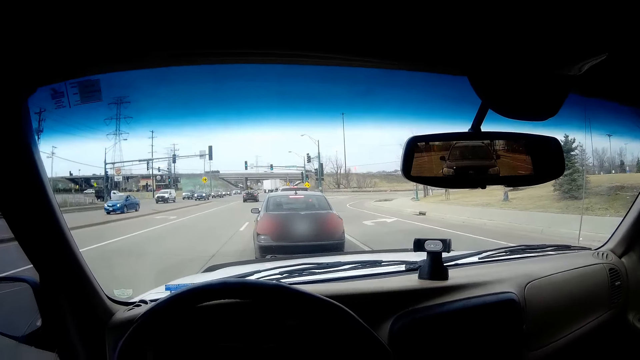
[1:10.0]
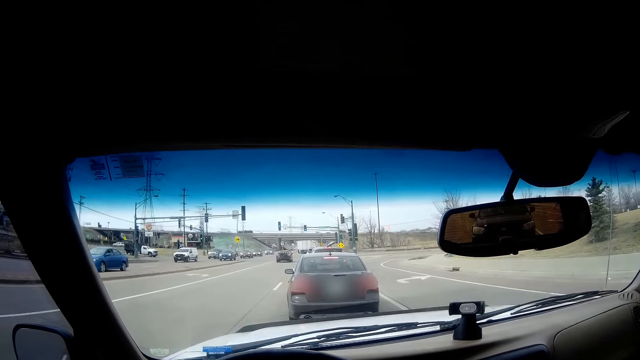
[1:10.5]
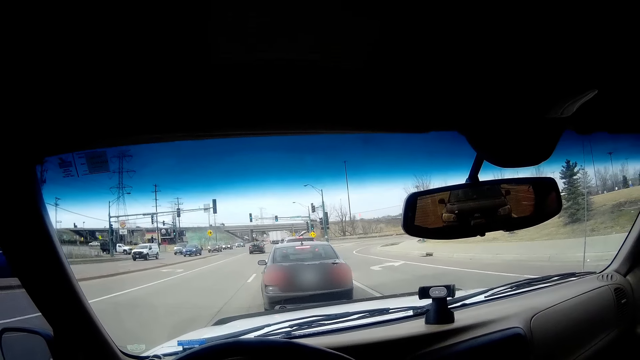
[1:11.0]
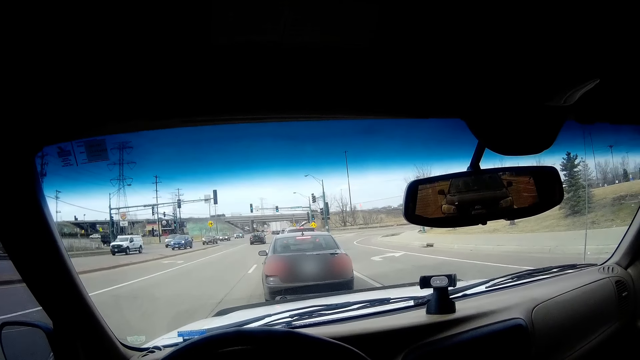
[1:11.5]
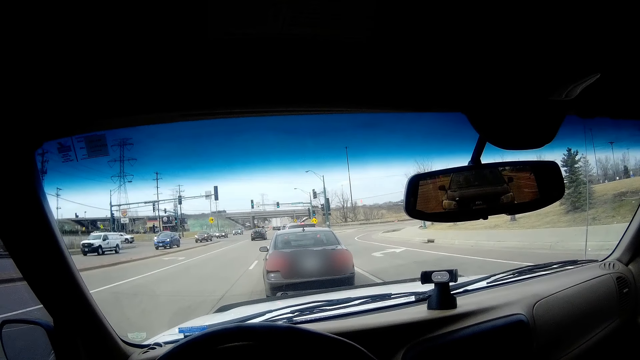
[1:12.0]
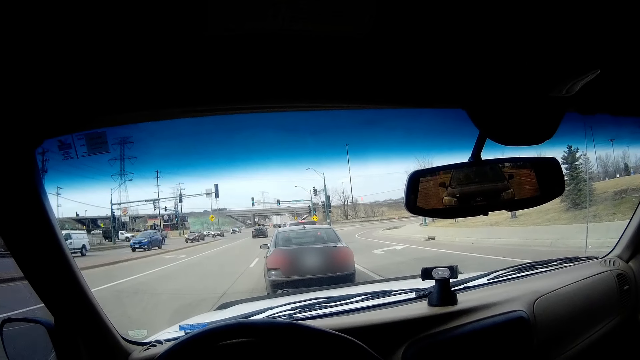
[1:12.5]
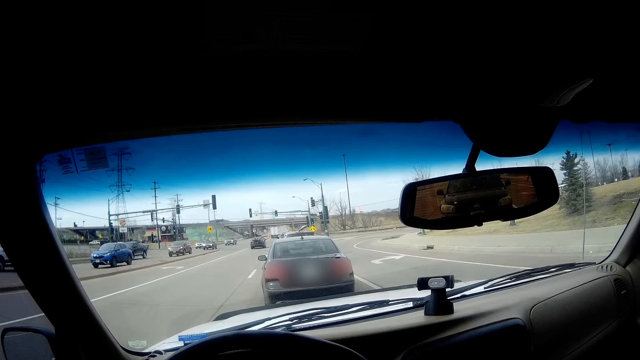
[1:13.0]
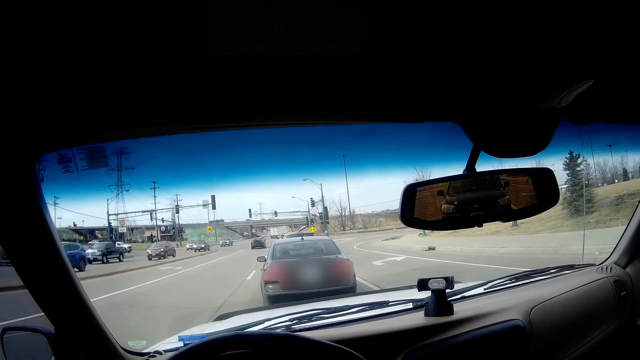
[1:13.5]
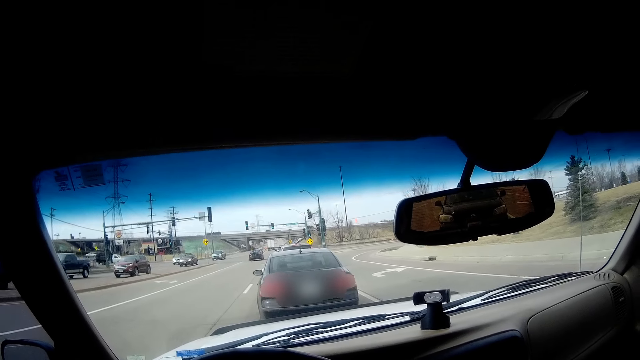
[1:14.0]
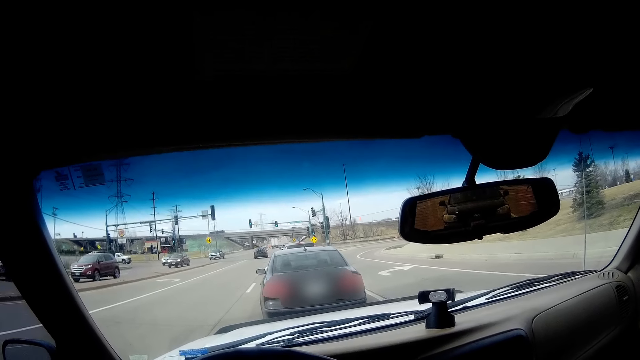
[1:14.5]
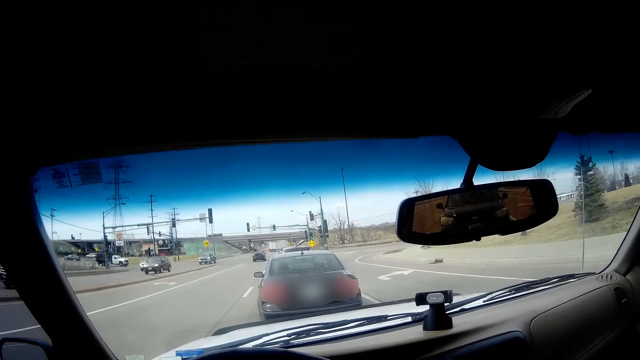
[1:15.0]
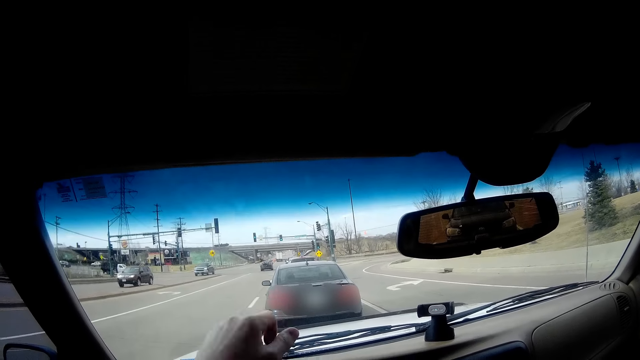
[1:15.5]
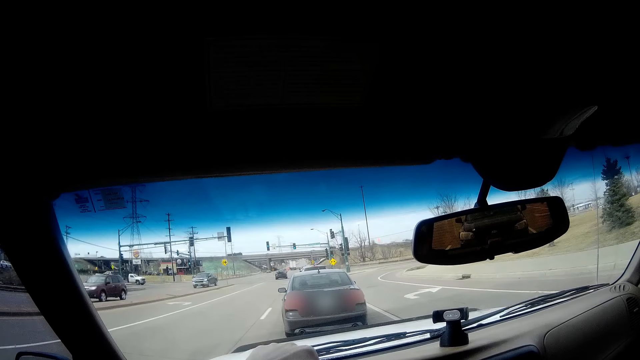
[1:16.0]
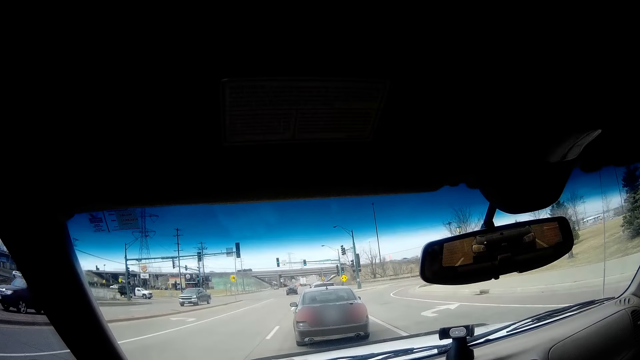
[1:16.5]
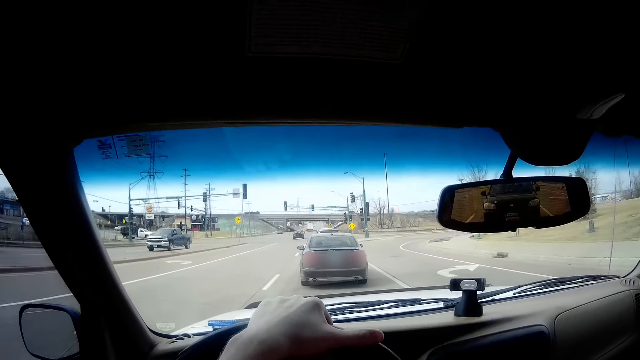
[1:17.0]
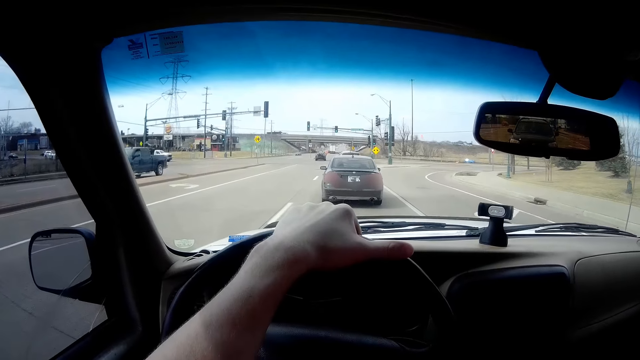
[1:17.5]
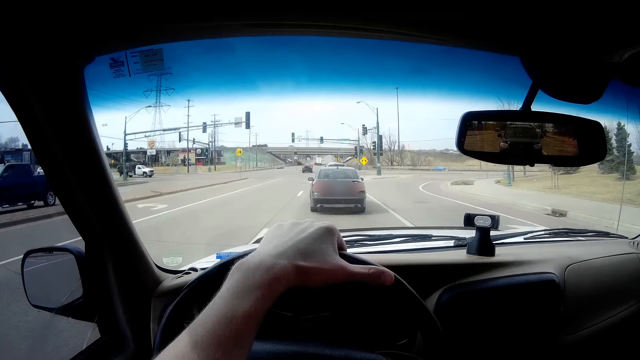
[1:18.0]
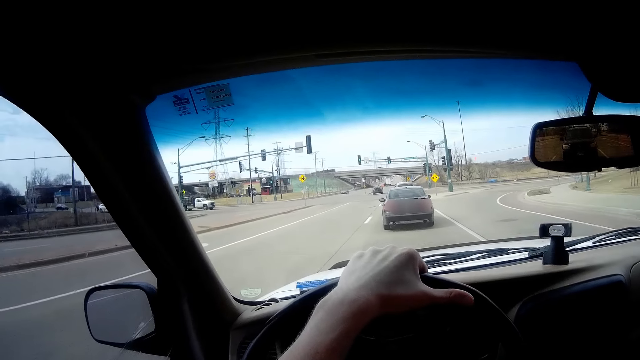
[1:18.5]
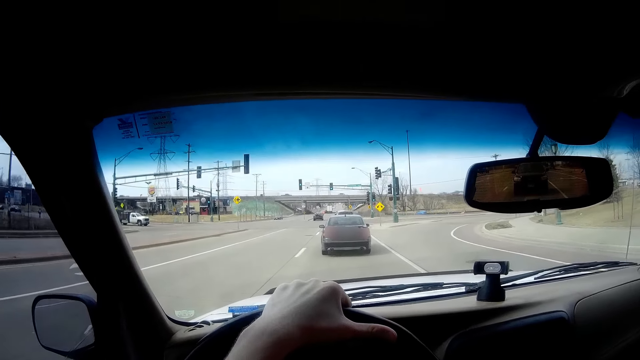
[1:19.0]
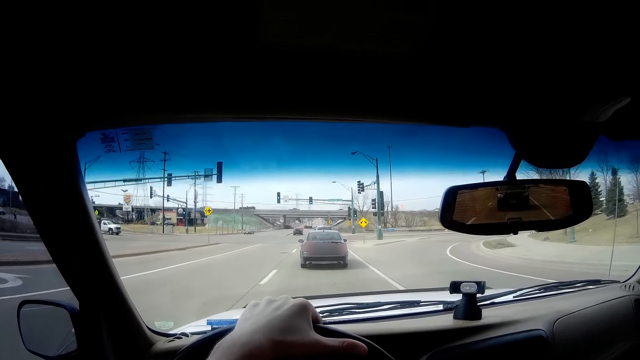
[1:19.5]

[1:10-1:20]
The camera wearer stops the car in front of a black car. The black car in front of the camera wearer starts moving. The camera wearer drives the car on the road.

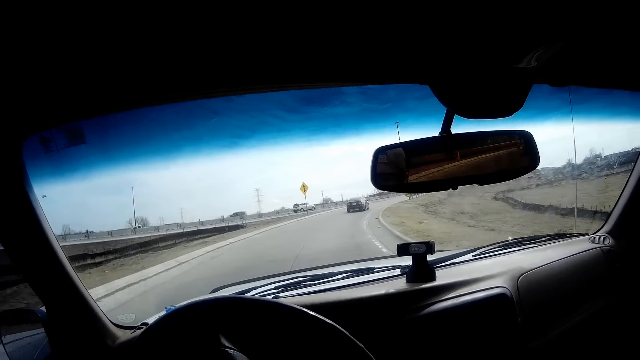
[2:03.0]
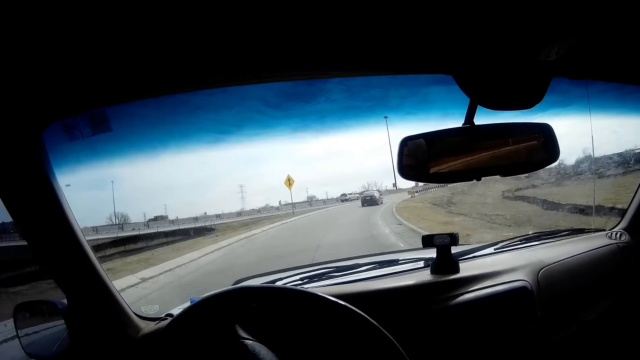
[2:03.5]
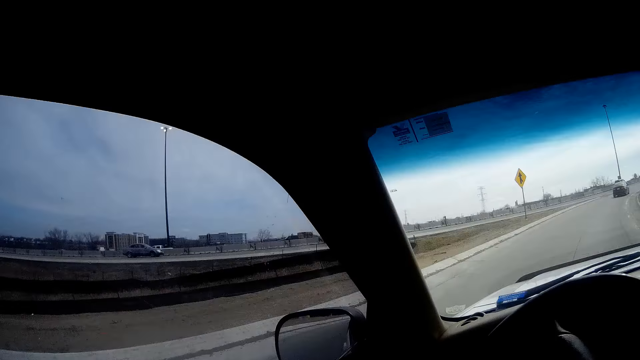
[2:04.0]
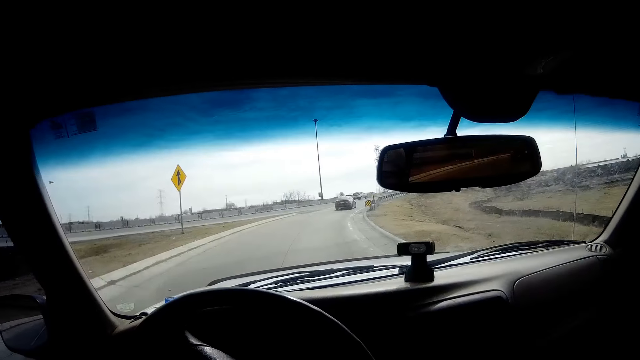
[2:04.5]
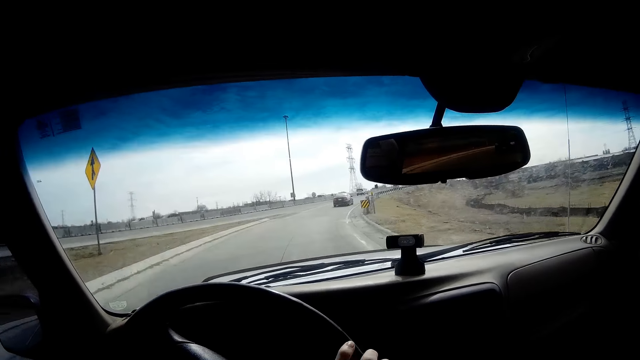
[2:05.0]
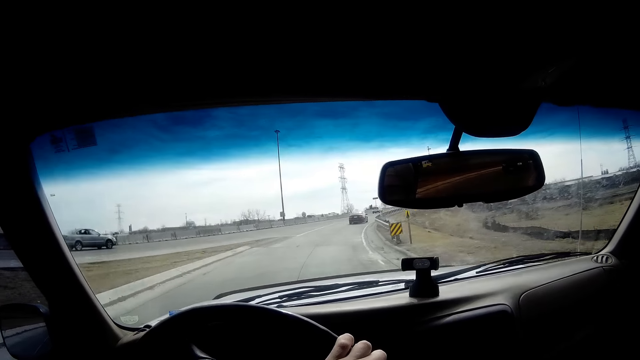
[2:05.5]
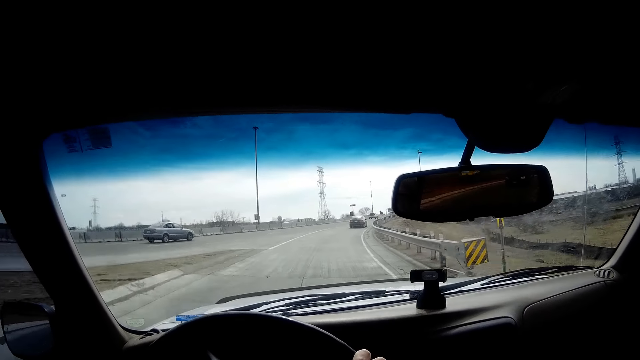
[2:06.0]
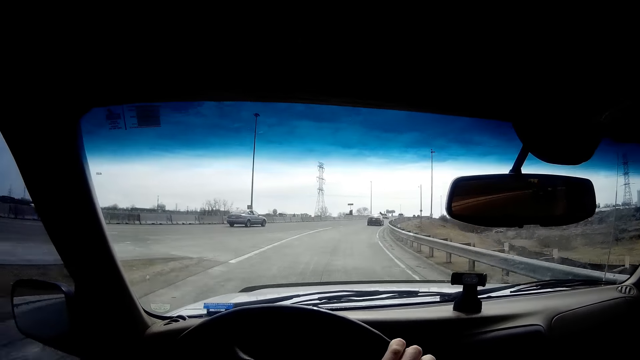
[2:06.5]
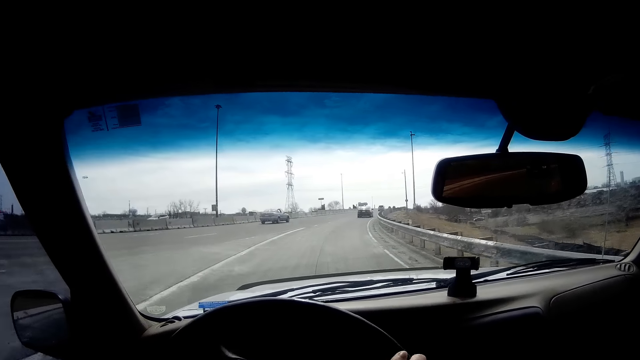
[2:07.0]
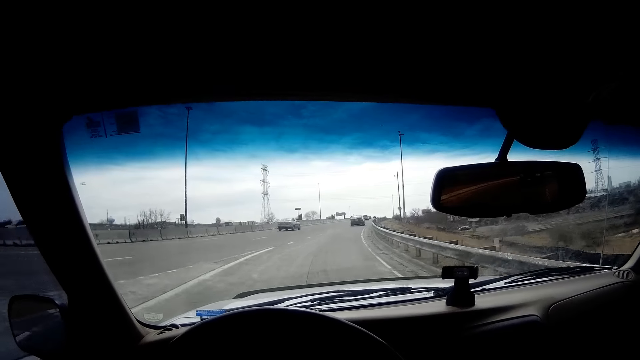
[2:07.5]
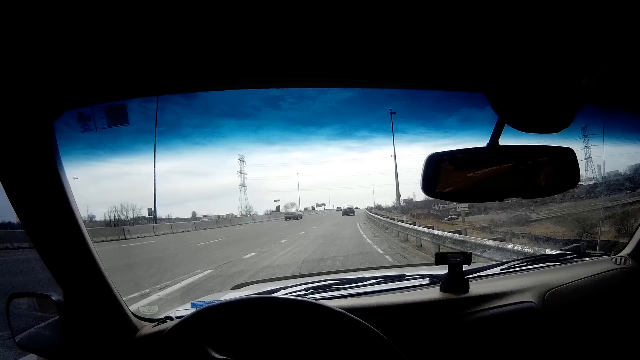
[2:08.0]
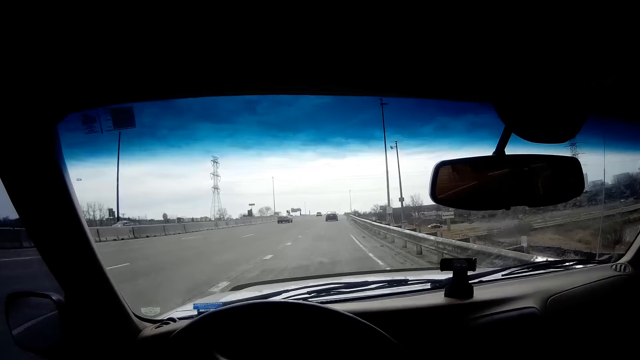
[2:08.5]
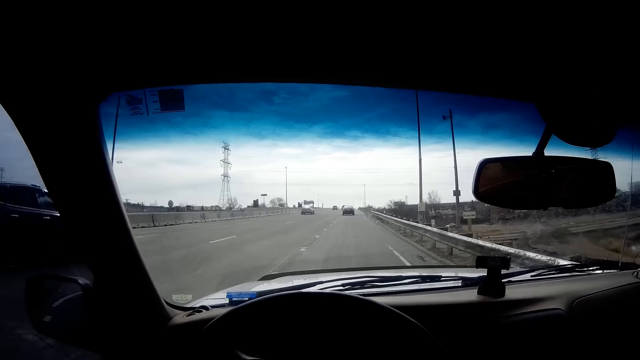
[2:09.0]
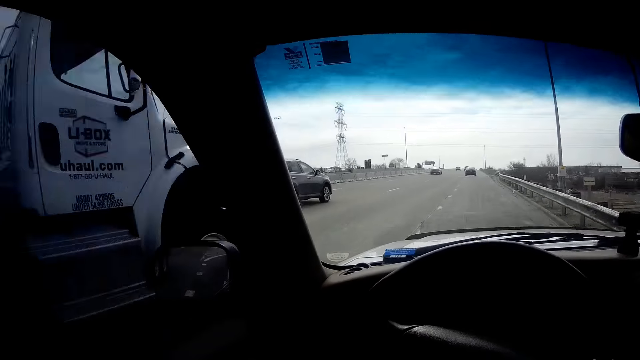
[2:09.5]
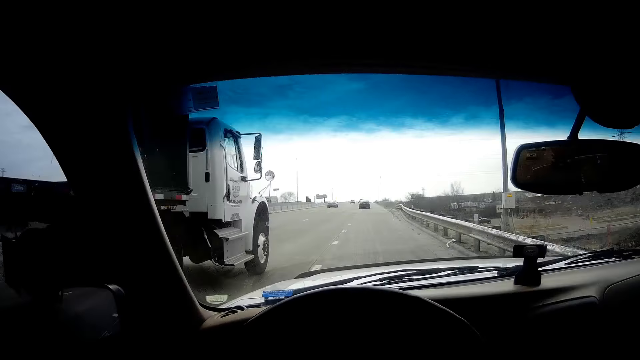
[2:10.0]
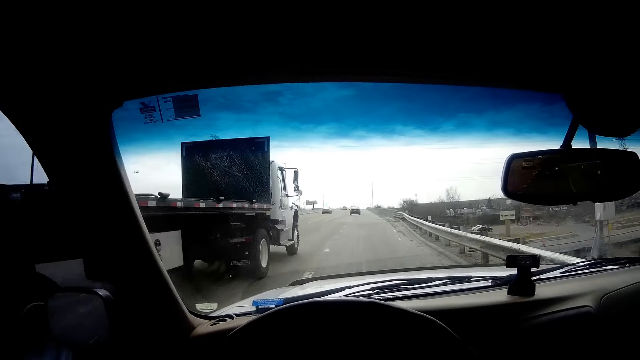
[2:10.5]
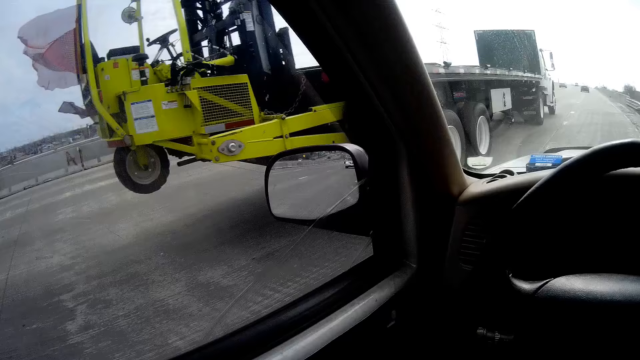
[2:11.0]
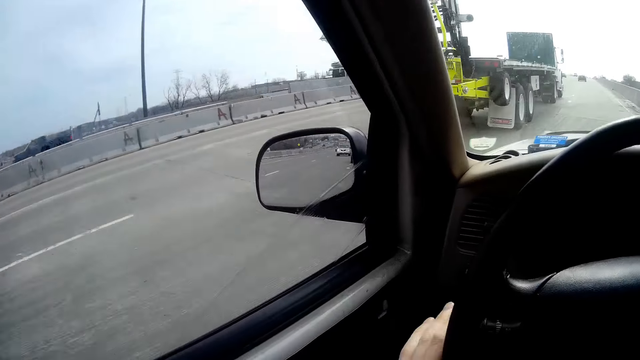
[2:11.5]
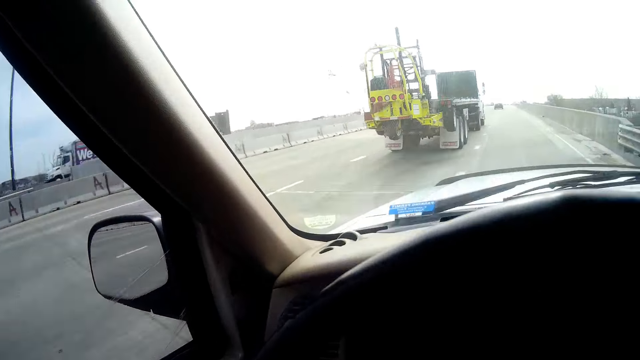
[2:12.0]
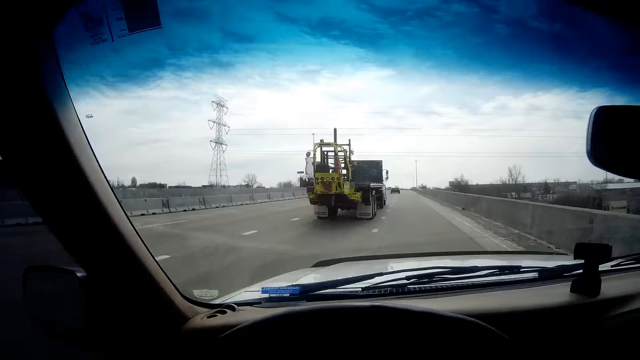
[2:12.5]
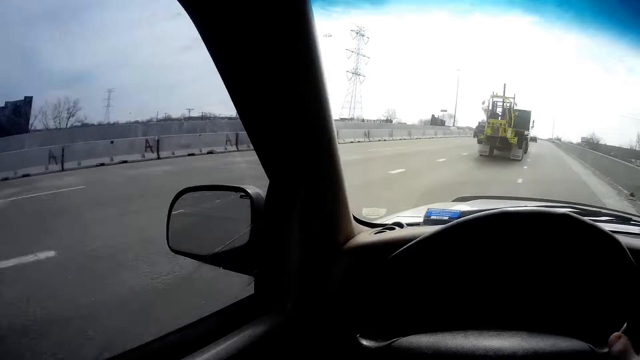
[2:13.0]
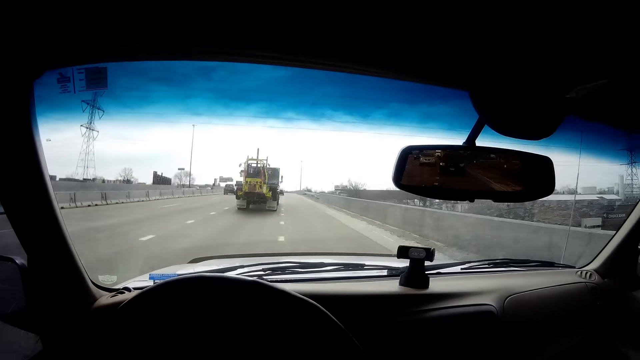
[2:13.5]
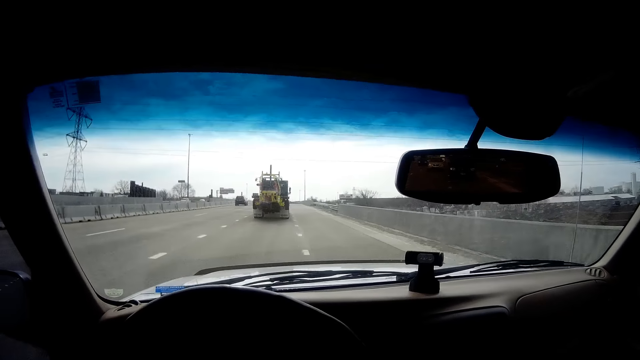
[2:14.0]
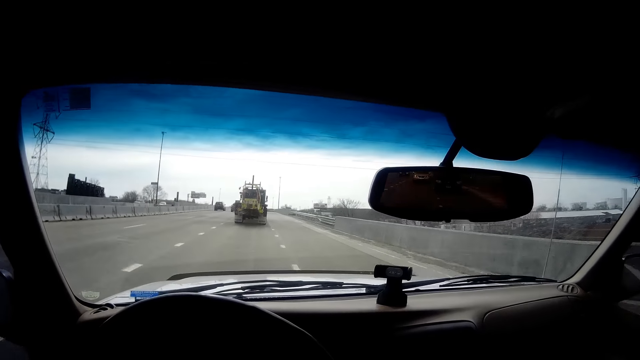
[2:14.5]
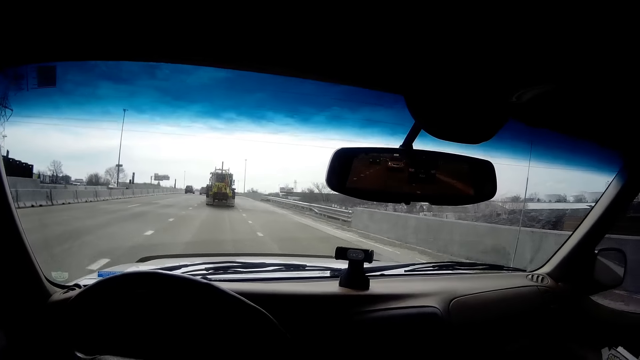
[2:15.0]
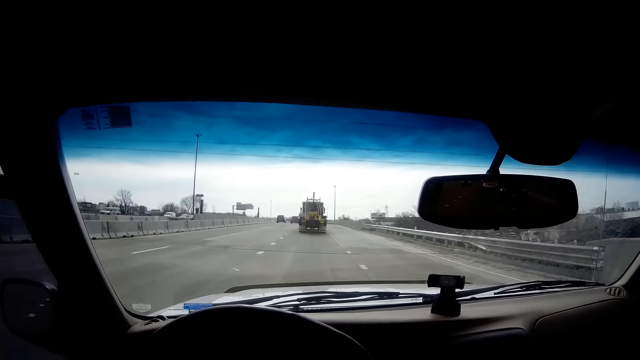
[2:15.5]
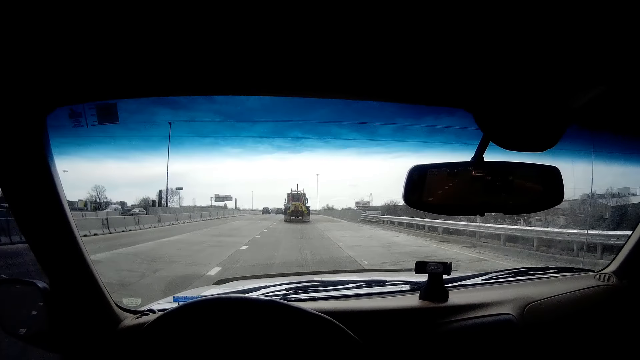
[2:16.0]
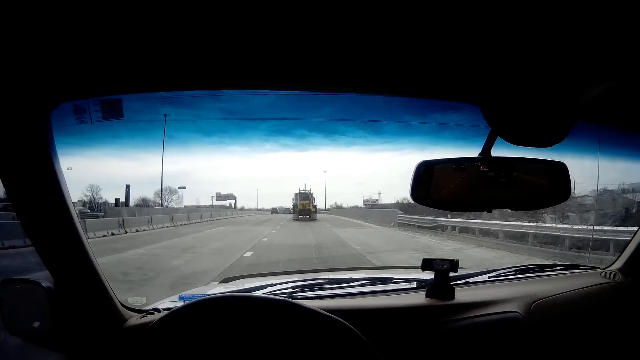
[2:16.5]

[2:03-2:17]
The camera wearer looks around. They drive. A white long vehicle drives past the camera wearer. The camera wearer looks around. They drive.
